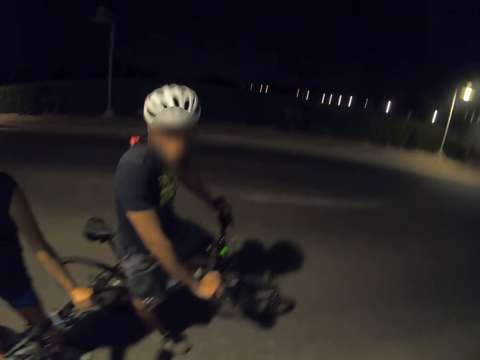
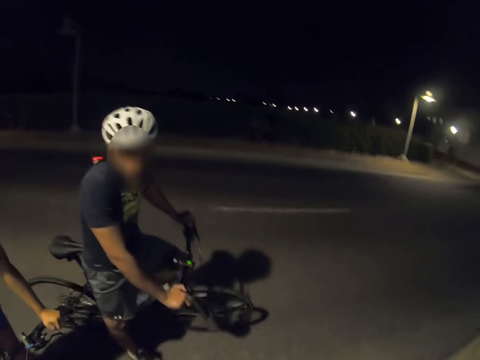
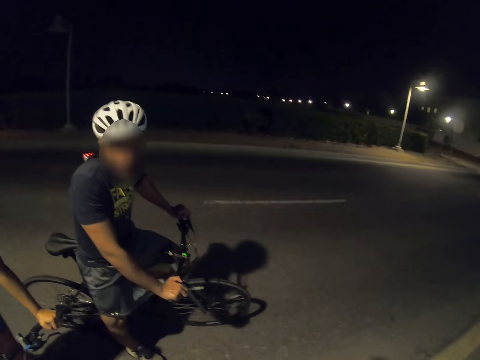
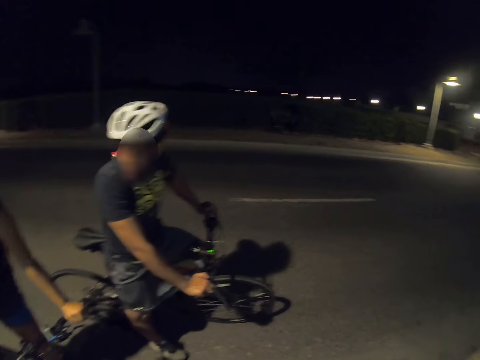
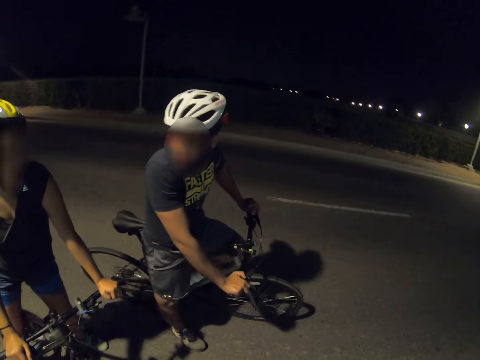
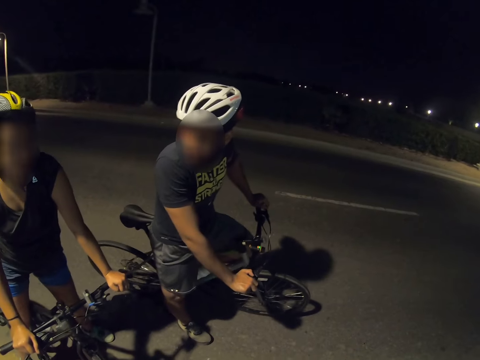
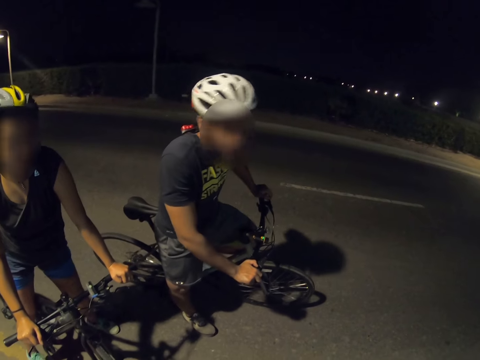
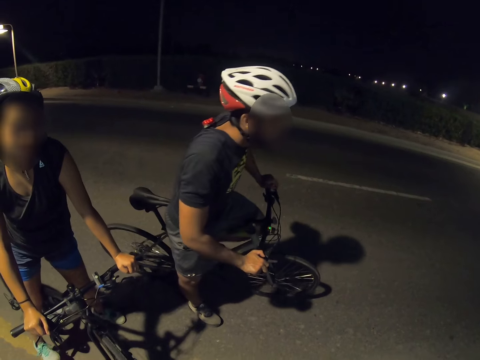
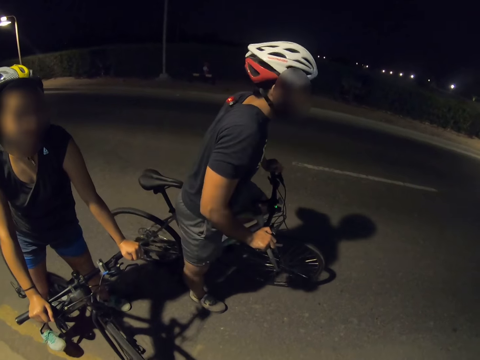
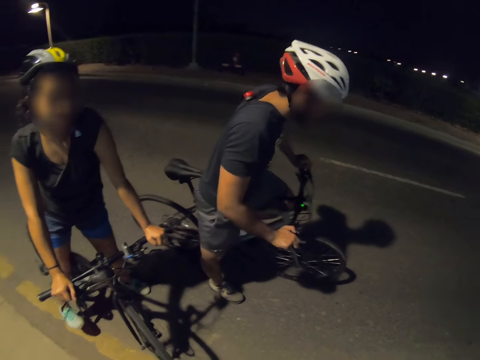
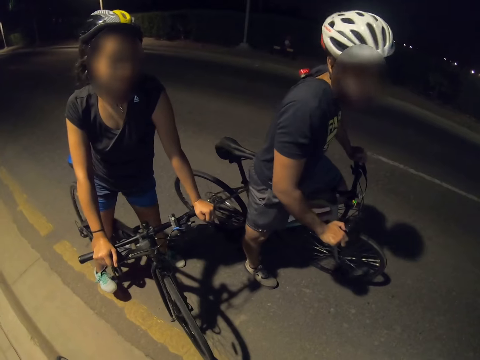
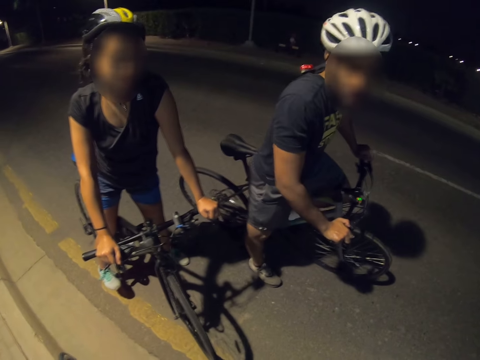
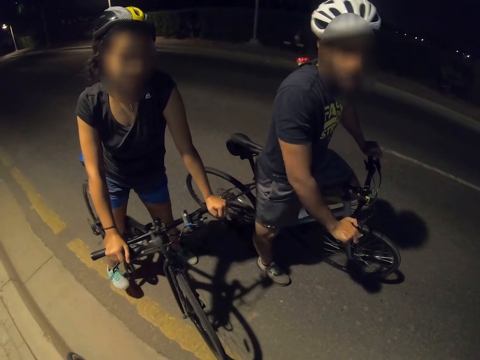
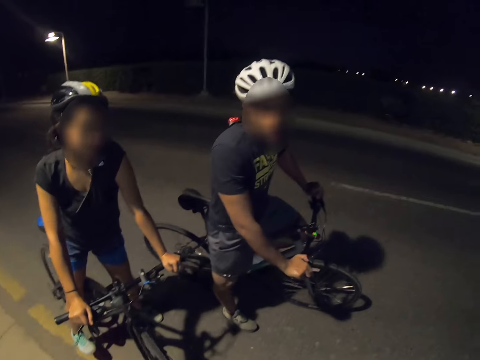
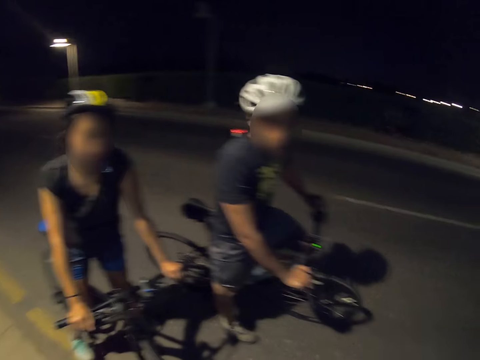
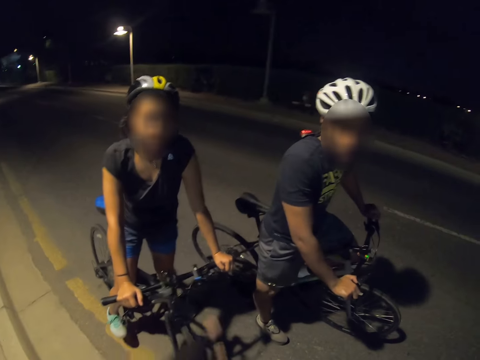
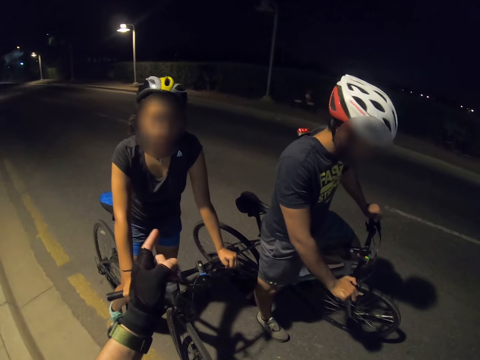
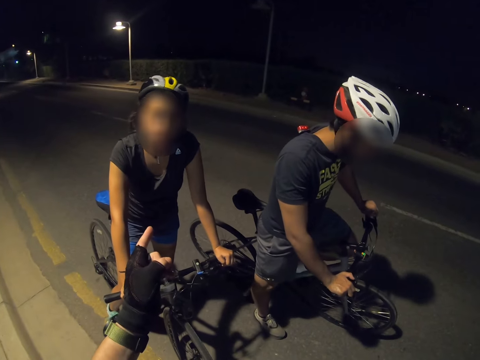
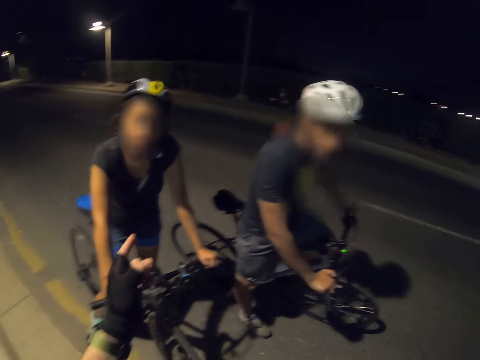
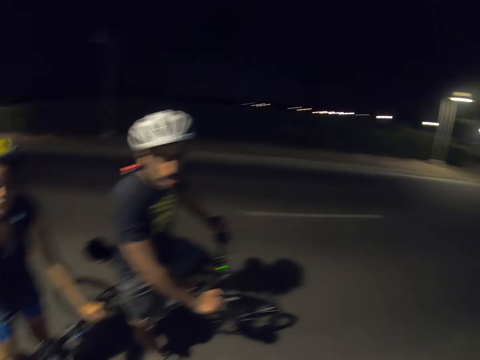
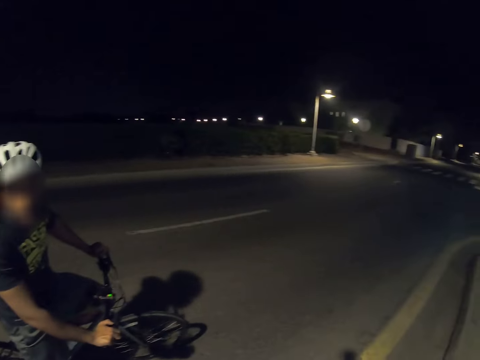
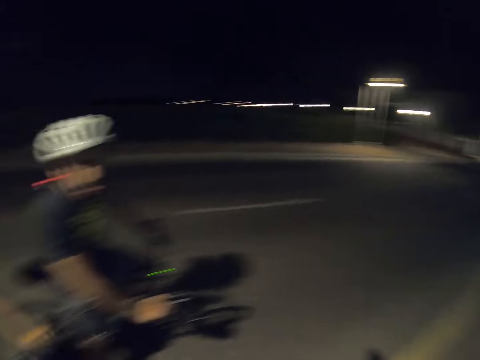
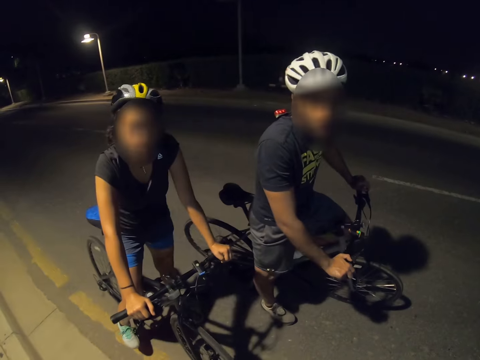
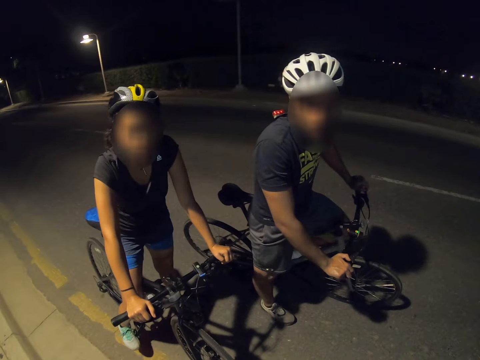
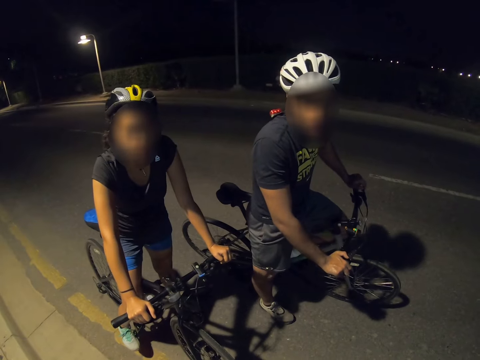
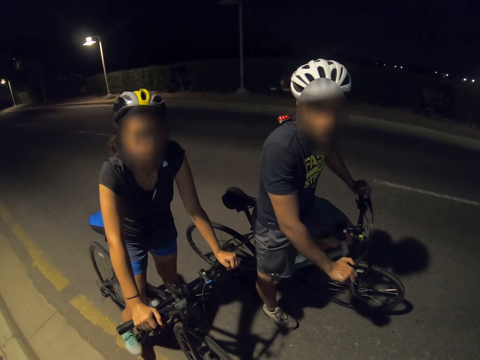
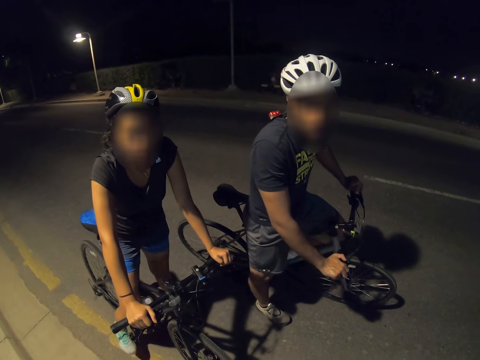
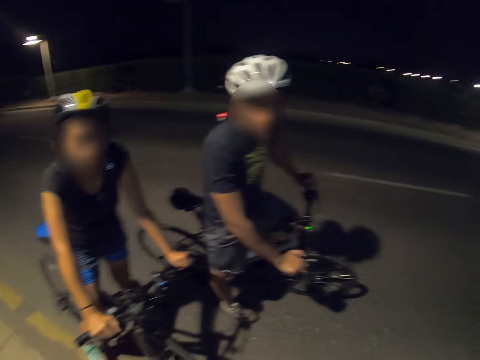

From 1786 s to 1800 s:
A person converses with another person. The first person converses with the camera wearer. The camera wearer points a finger to the other person. They look around. They interact with a cyclist and another cyclist. The first person converses with the camera wearer.

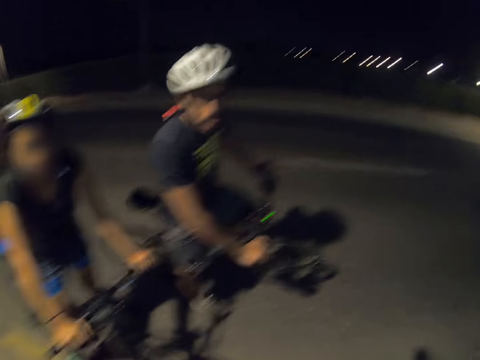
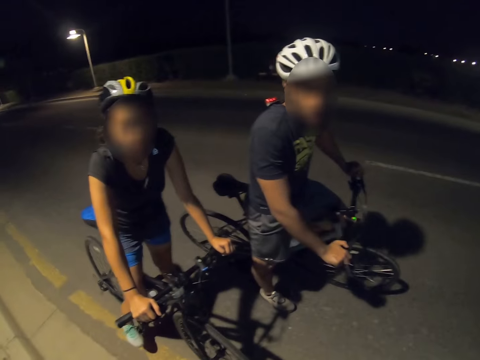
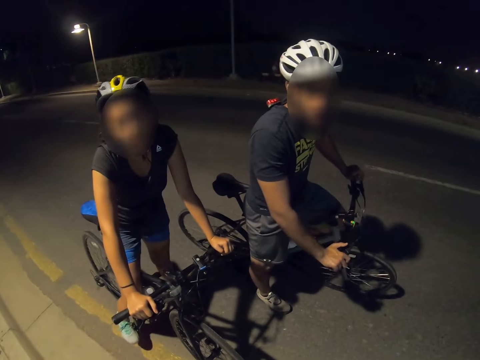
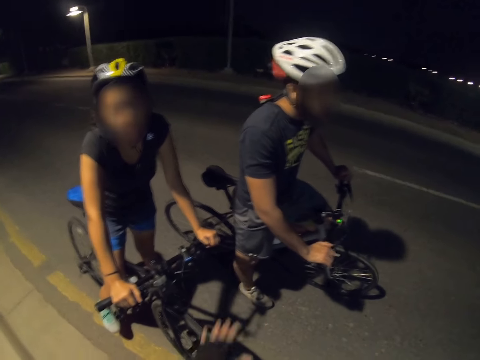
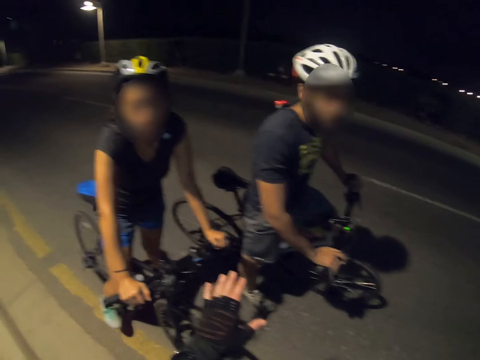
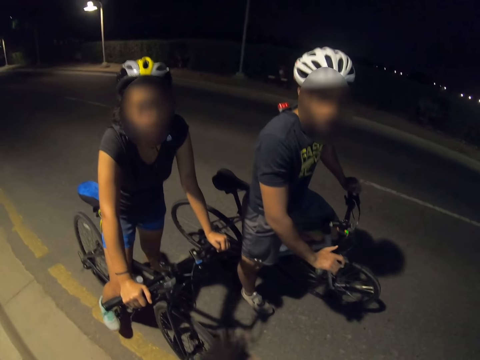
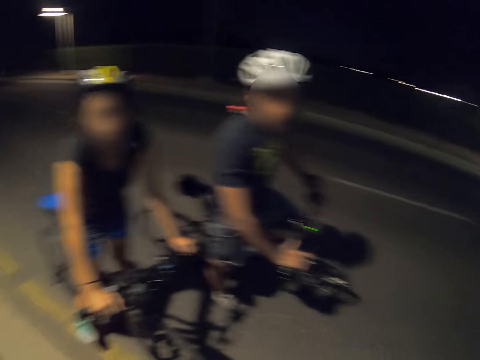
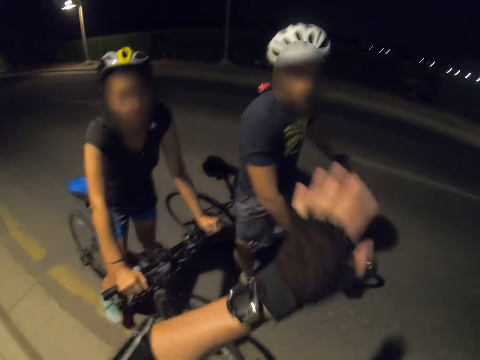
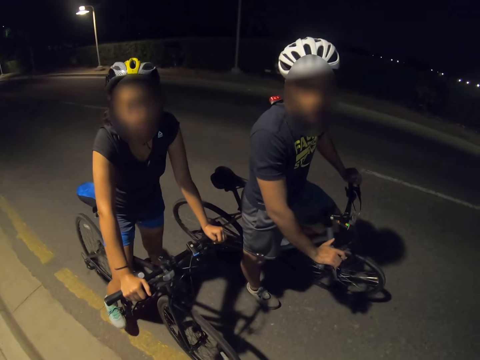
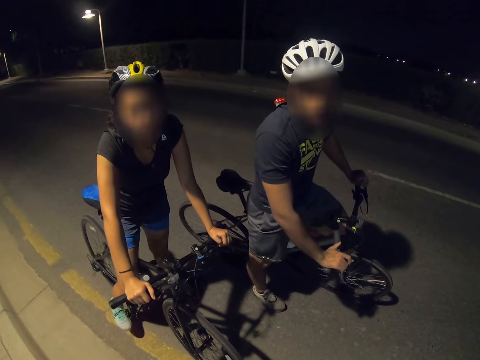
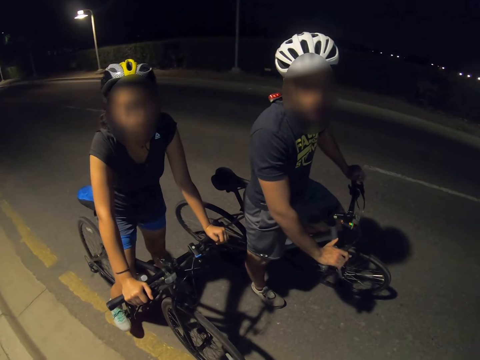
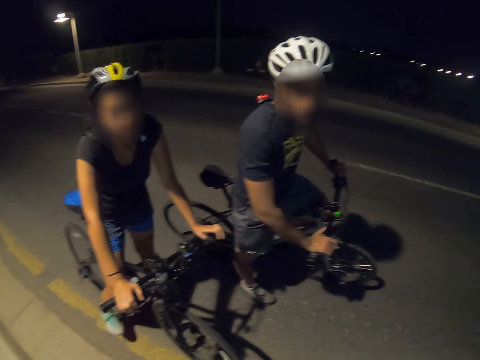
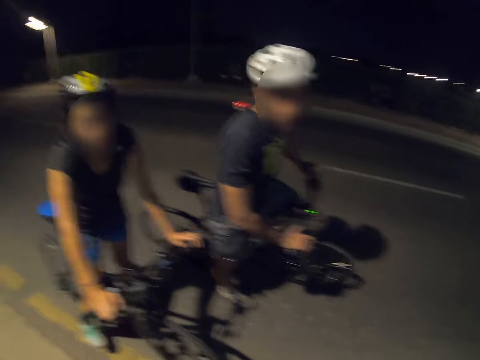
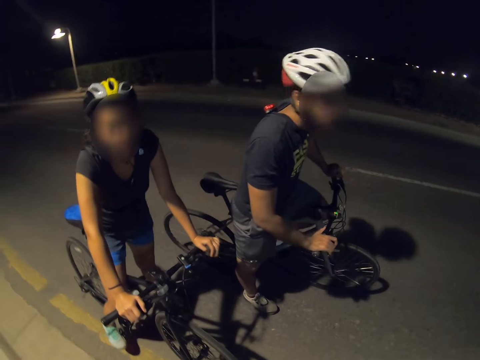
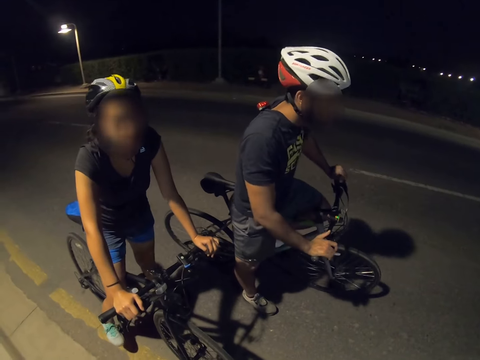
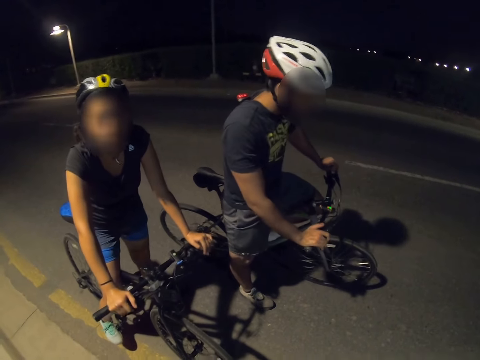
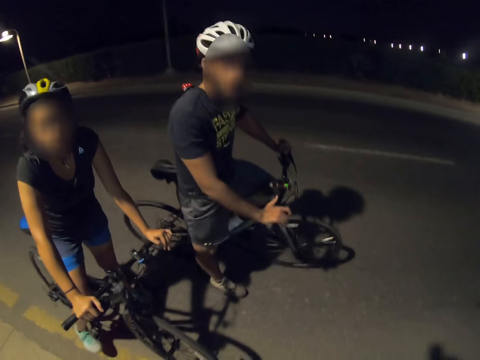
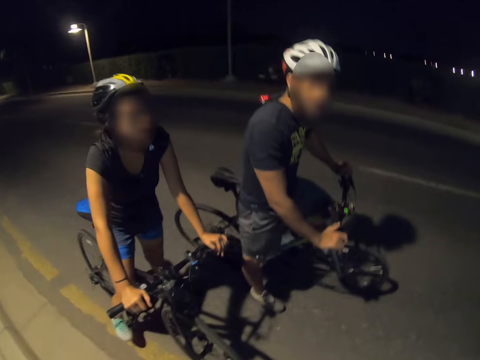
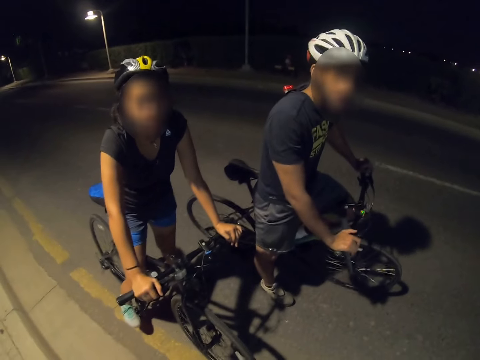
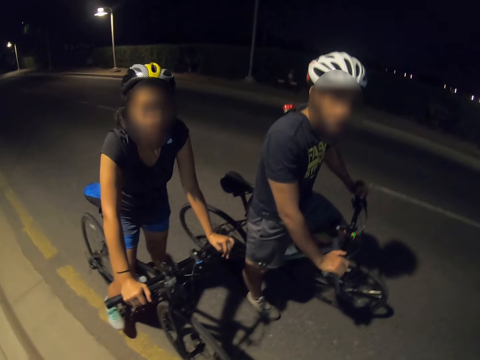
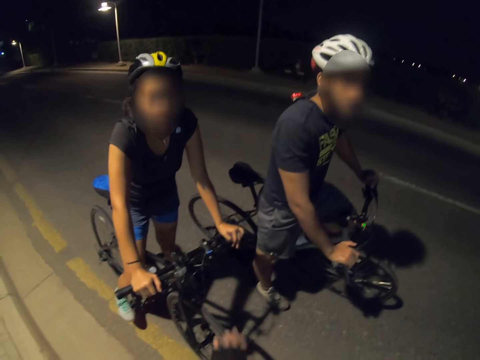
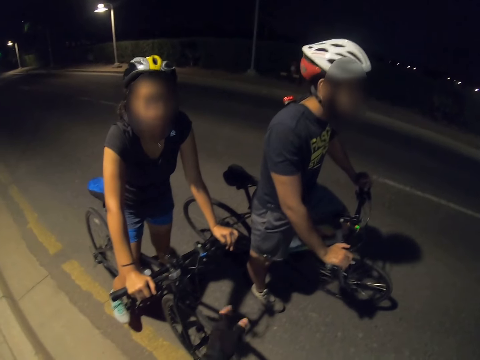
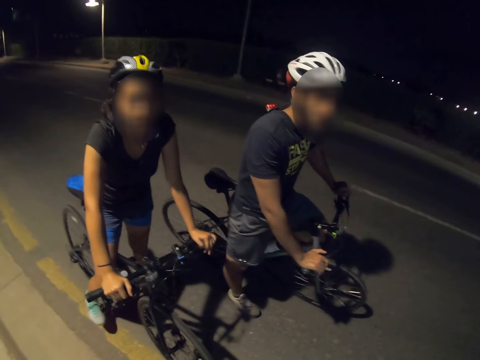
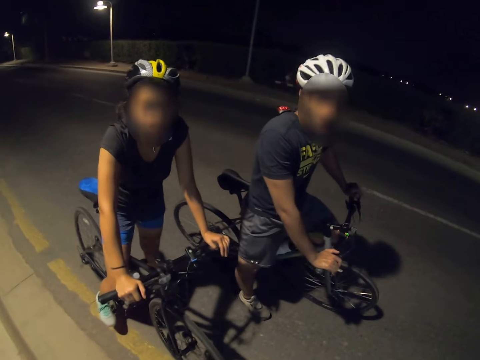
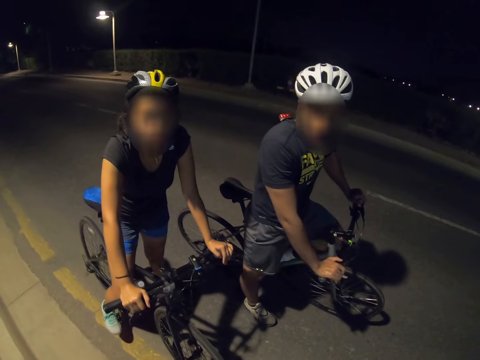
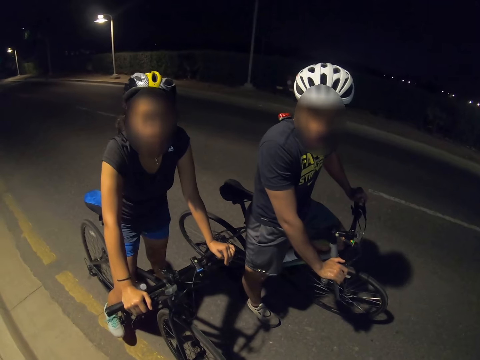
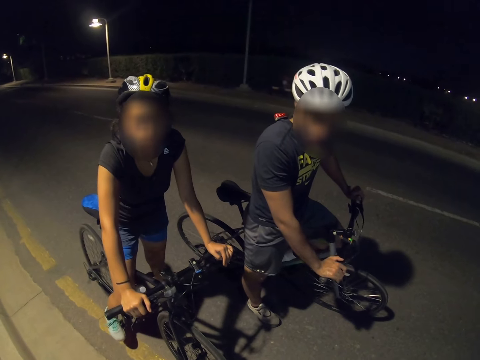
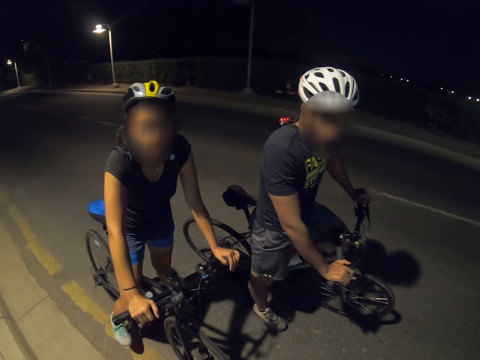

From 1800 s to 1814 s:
The camera wearer sways a hand. A person converses with the camera wearer. The camera wearer sways a hand. The person converses with the camera wearer. Another person converses with the camera wearer. The camera wearer sways a hand. The other person converses with the camera wearer.
